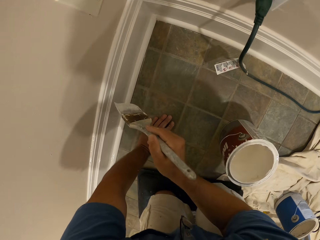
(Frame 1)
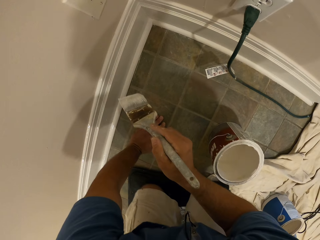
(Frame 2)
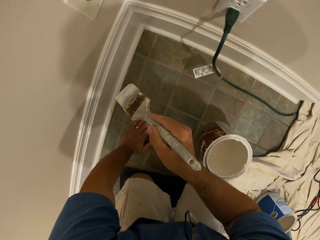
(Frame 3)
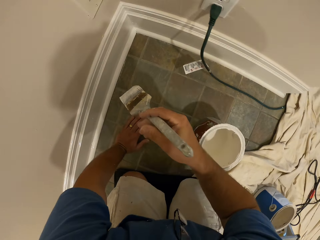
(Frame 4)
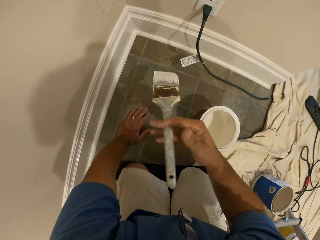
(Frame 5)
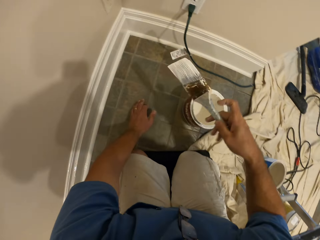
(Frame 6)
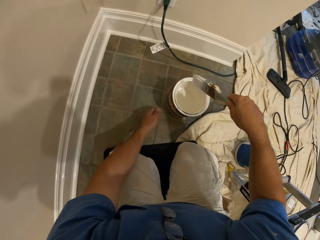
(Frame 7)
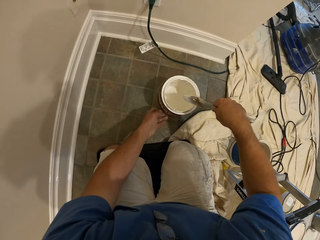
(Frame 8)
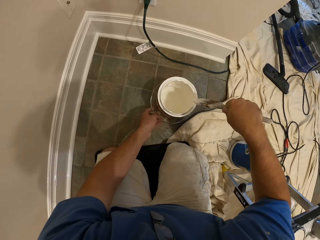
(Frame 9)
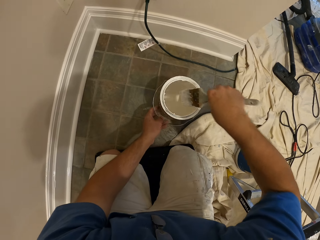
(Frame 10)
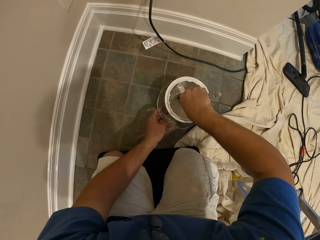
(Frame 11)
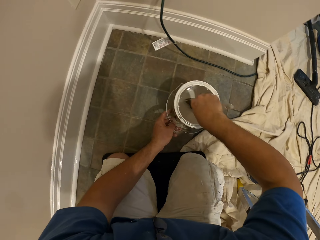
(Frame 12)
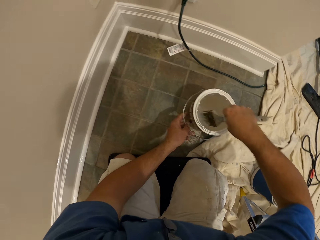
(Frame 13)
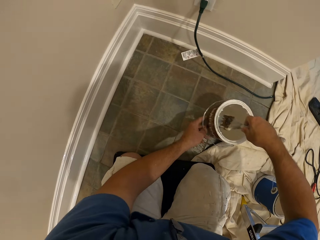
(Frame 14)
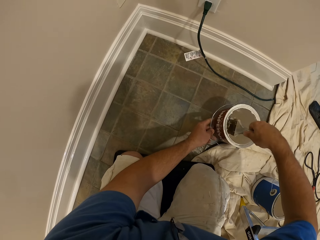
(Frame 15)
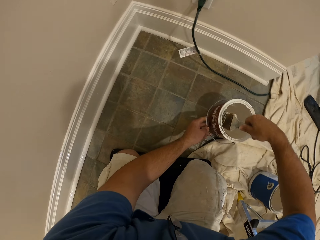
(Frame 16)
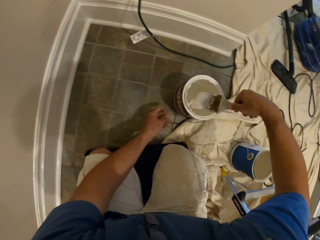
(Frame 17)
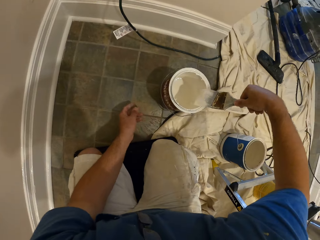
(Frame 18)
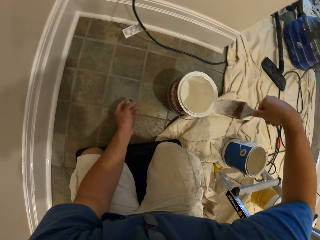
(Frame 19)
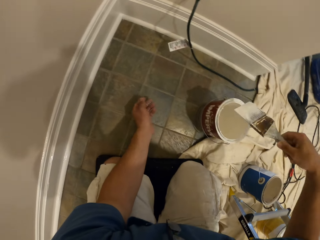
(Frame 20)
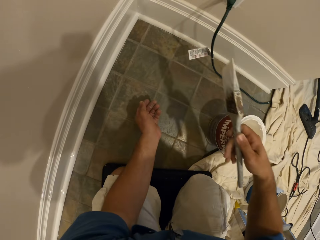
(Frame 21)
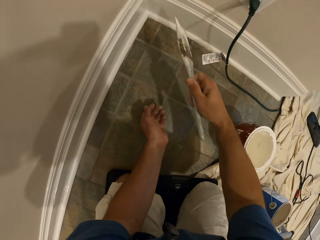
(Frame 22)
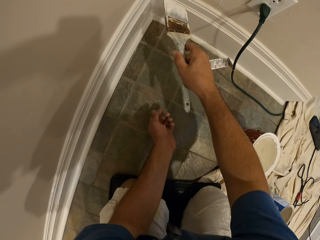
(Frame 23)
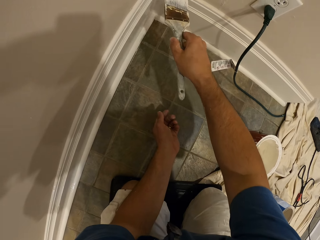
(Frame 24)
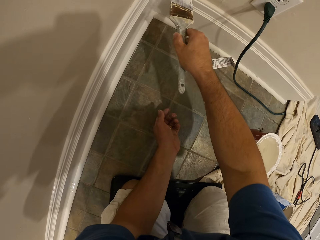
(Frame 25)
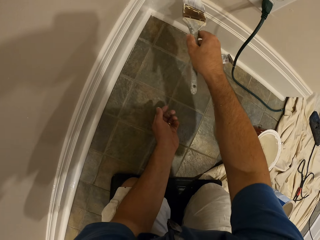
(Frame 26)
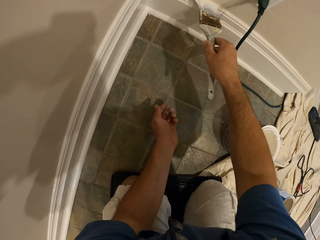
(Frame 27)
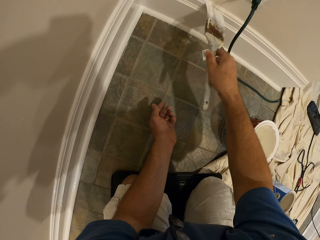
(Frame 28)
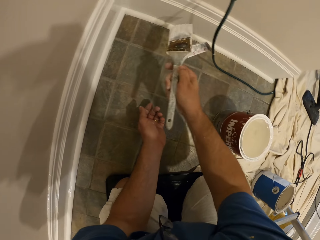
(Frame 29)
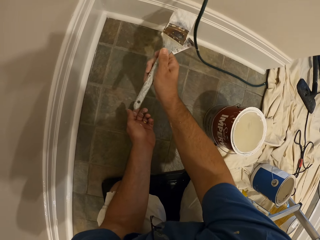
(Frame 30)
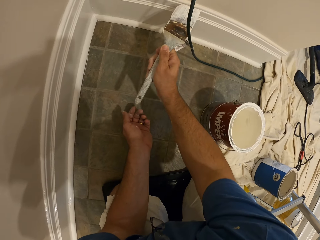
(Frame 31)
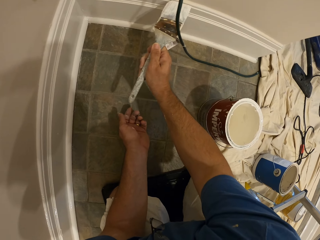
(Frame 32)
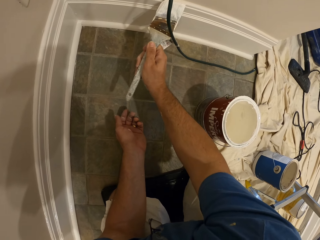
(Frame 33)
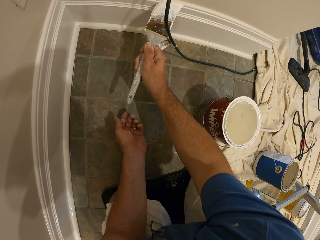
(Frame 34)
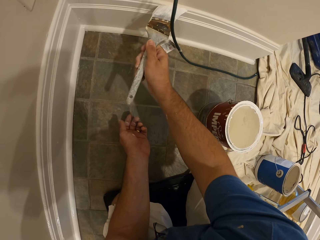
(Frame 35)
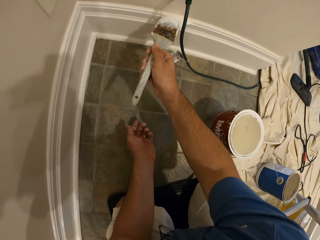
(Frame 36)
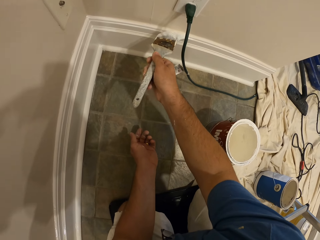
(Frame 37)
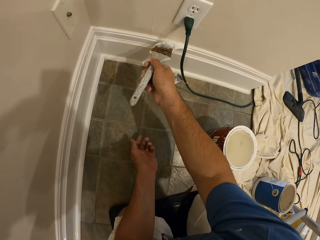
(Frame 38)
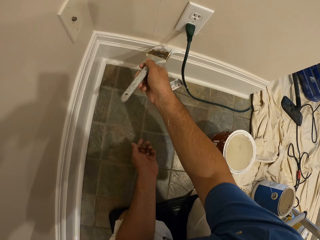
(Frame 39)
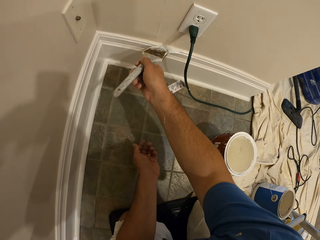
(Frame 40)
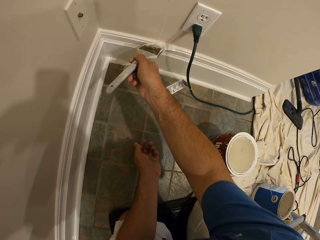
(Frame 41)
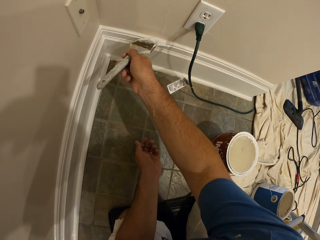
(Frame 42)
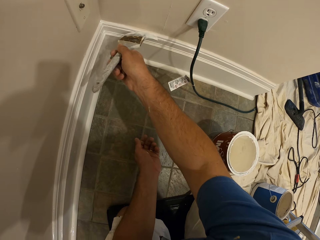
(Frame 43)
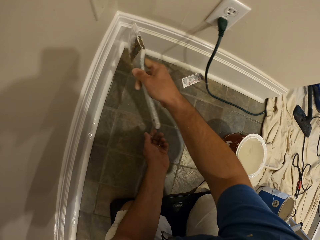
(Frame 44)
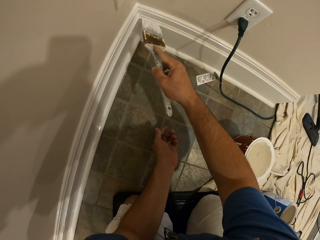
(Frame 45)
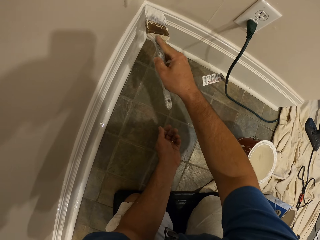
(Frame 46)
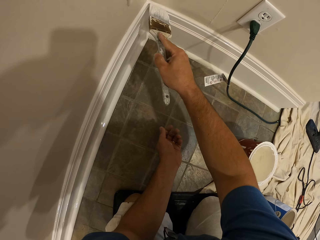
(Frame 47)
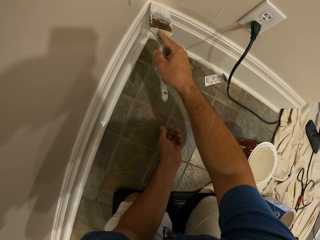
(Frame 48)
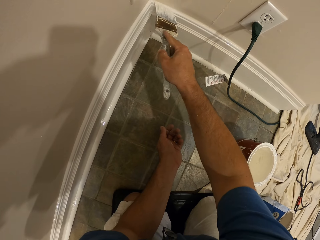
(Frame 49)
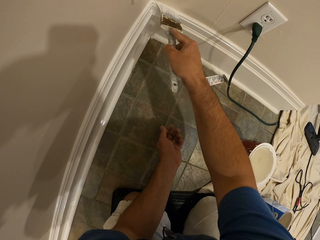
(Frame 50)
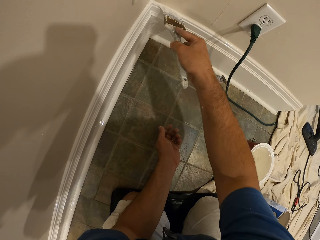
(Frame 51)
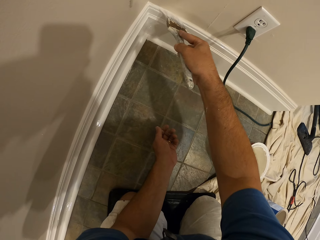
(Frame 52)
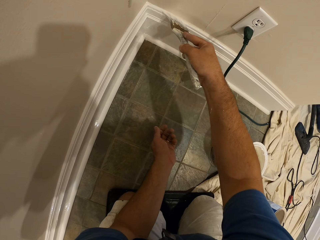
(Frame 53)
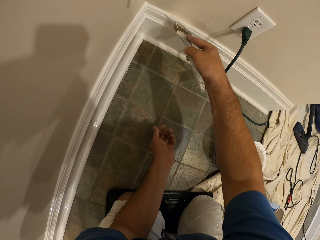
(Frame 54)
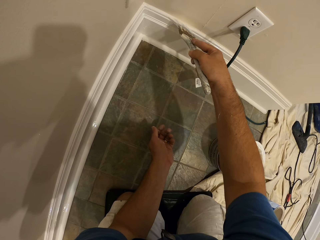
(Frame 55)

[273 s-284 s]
The camera wearer cleans the paint brush with the top of the bucket of paint. He dips the paint brush in the bucket of paint with his right hand. He moves the bucket of paint with his left hand. He cleans the paint brush with the top of the bucket of paint. He paints the baseboard with the paint brush.

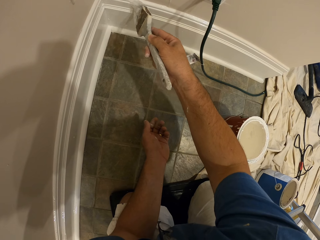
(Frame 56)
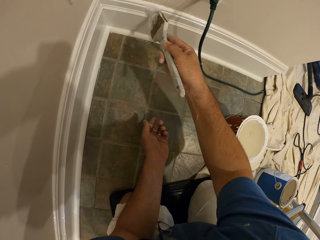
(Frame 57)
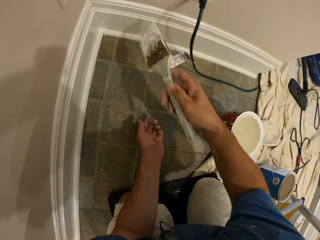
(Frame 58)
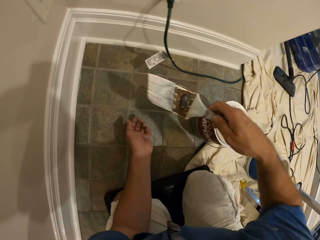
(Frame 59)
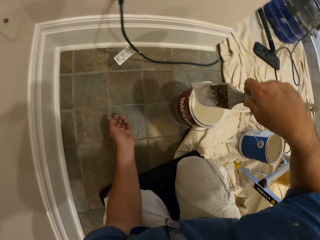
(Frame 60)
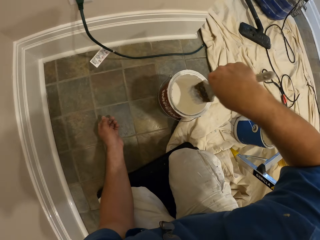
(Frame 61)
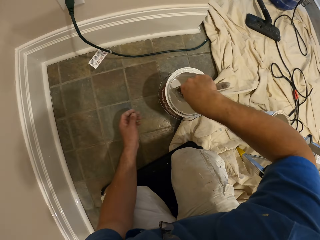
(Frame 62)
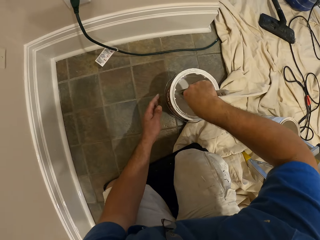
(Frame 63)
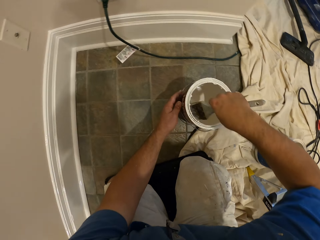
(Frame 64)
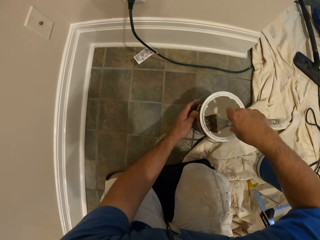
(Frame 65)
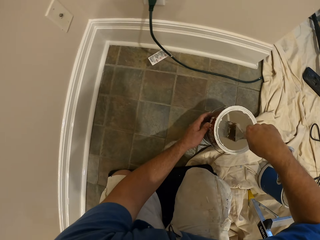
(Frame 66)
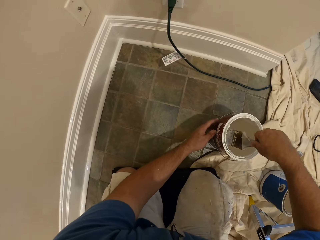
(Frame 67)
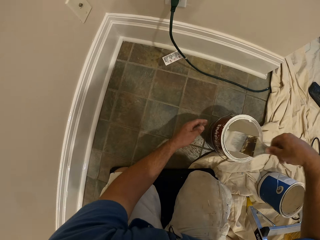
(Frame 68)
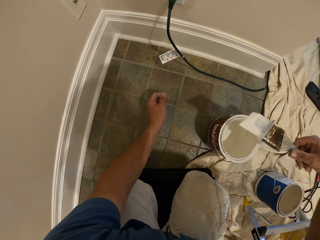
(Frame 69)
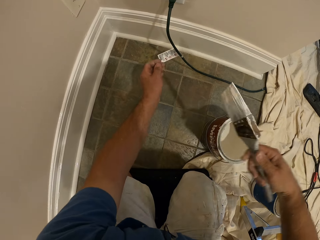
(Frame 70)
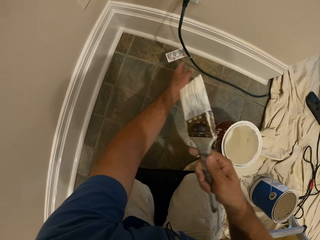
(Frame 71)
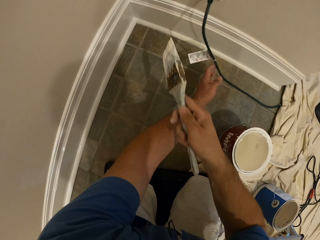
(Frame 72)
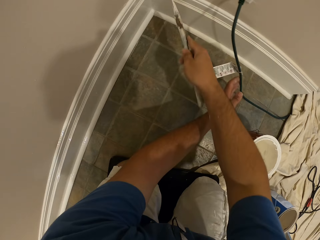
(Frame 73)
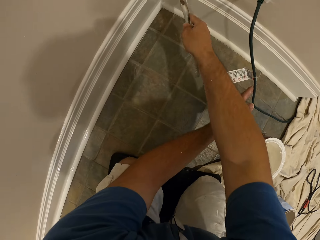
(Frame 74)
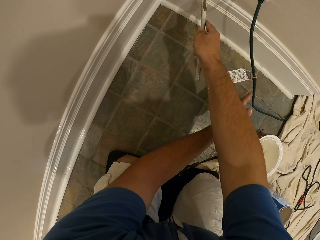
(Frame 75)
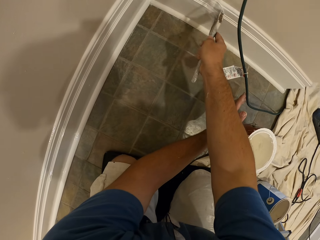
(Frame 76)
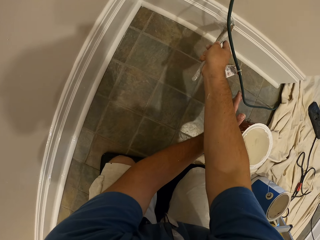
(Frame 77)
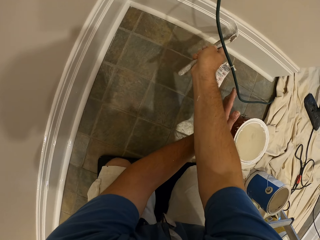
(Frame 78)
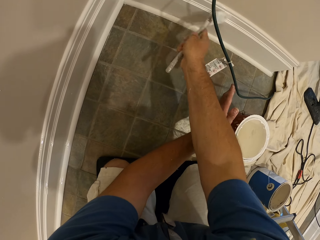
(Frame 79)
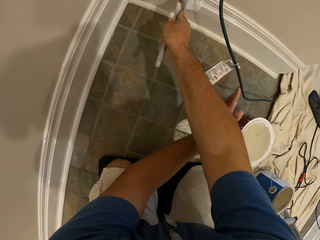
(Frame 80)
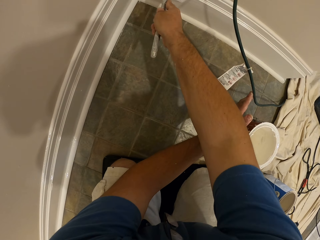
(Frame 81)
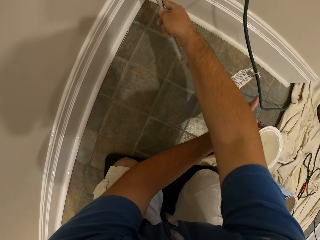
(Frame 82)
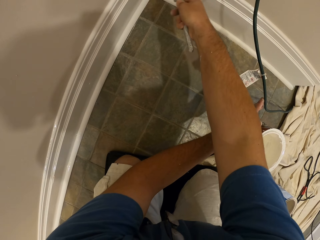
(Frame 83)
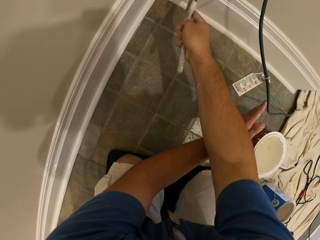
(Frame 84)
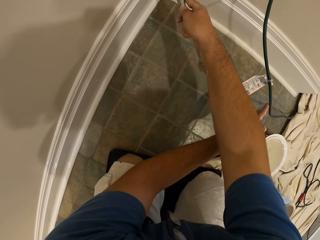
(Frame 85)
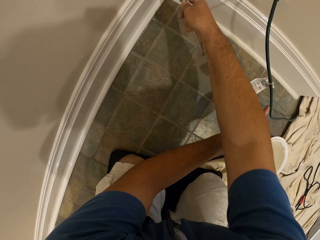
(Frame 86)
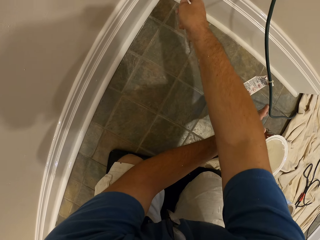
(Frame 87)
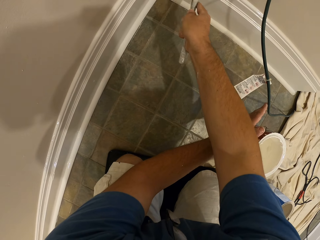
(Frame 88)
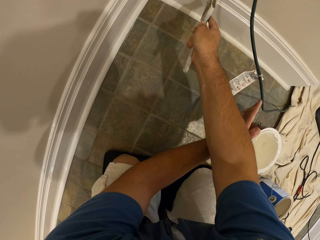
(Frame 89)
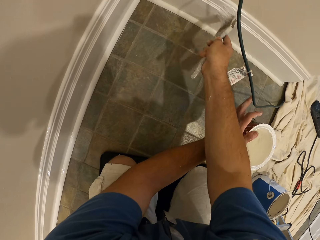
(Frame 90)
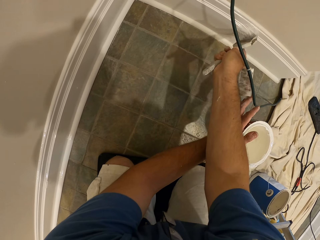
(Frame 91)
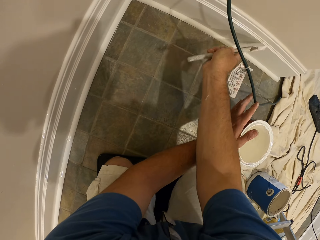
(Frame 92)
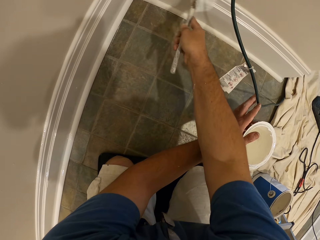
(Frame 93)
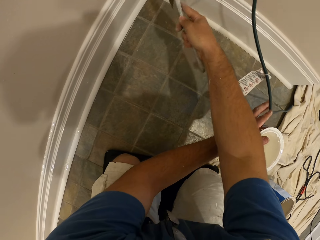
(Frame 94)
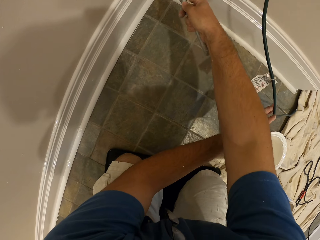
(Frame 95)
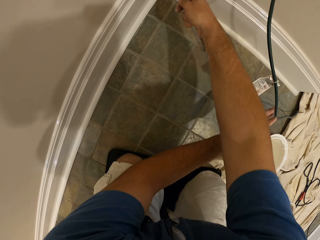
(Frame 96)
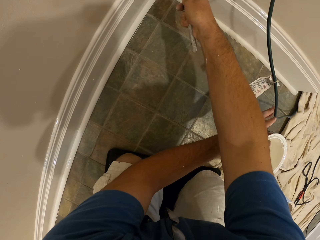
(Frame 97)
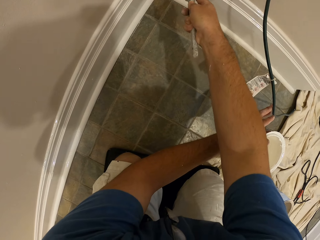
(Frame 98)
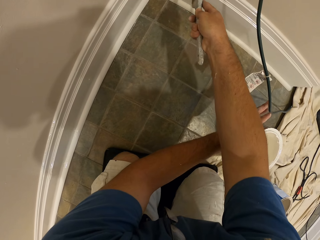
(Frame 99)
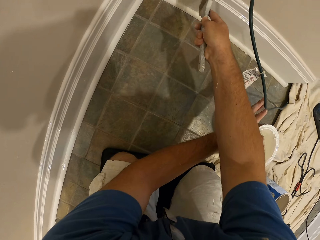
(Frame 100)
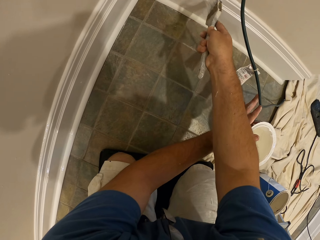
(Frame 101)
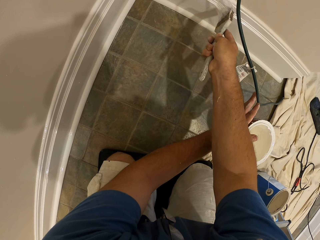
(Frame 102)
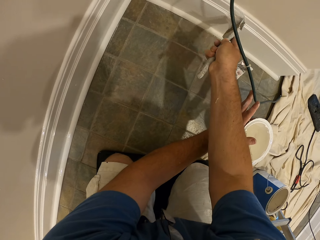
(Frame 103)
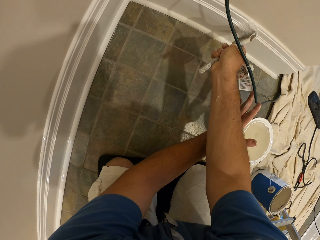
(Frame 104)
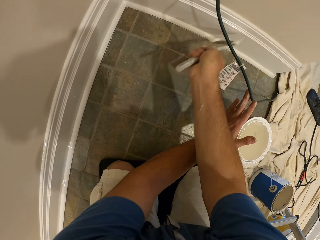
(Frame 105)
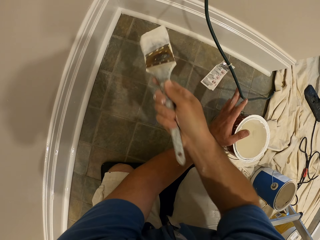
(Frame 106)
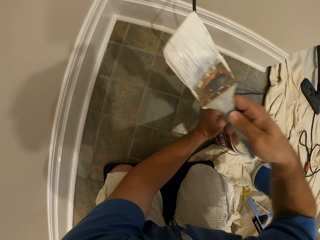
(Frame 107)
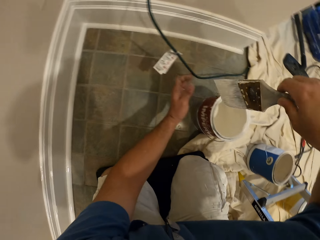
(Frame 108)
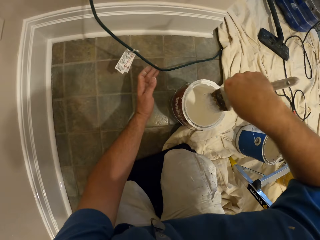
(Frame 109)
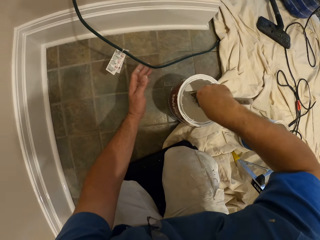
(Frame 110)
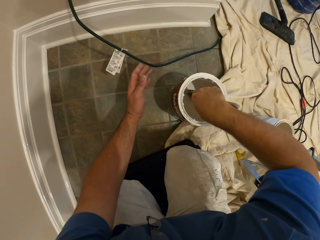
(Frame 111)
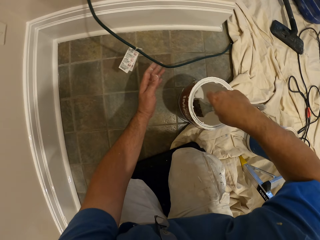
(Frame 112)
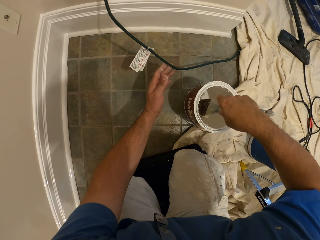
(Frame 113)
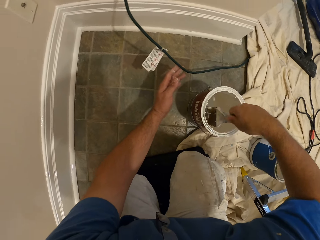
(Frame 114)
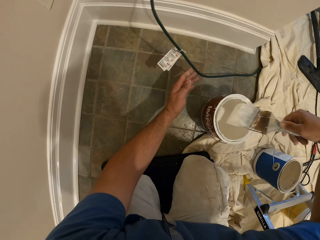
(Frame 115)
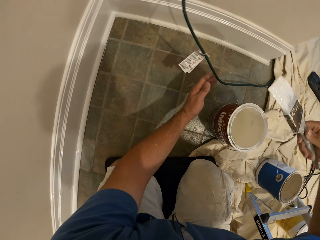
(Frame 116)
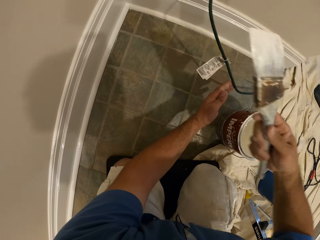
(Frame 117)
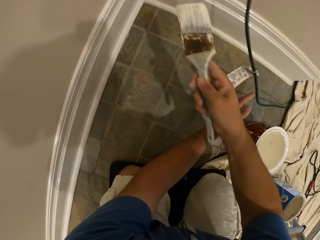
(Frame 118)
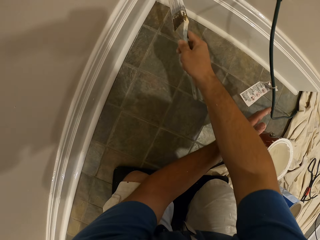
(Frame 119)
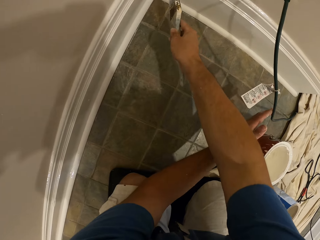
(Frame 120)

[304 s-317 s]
The camera wearer dips the paint brush in the bucket of paint with his right hand. He moves the bucket of paint with his left hand. He moves a cable with his left hand. He paints the baseboard with the paint brush. He dips the paint brush in the bucket of paint.
